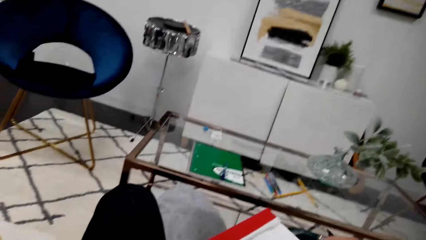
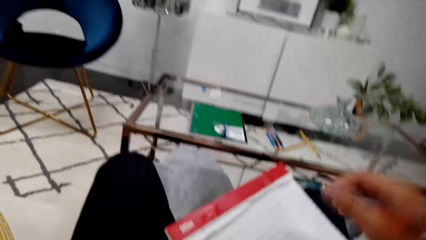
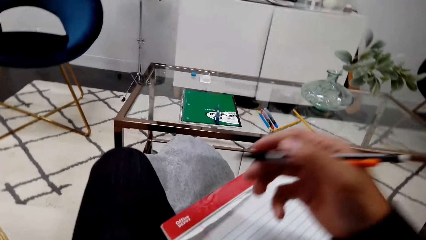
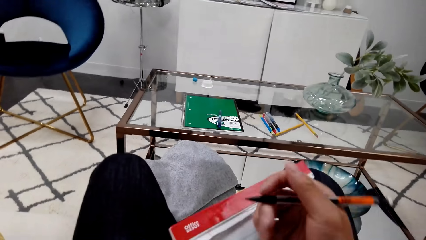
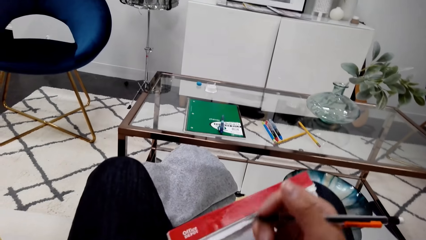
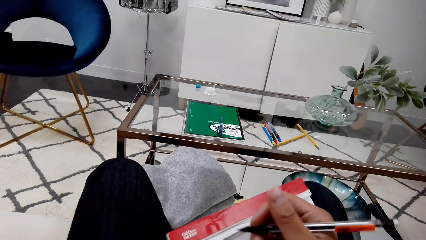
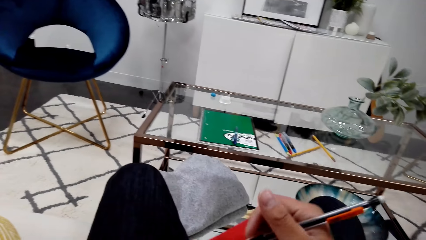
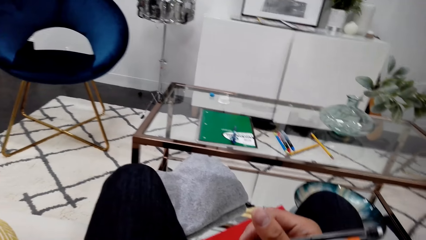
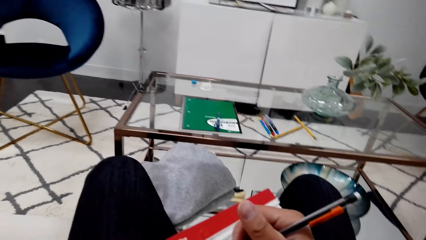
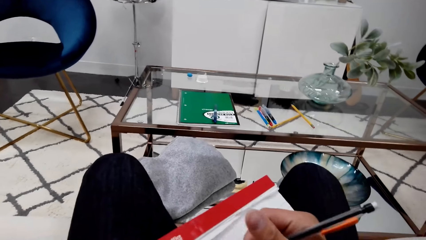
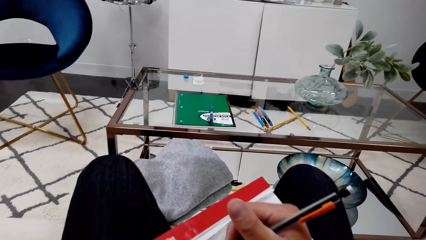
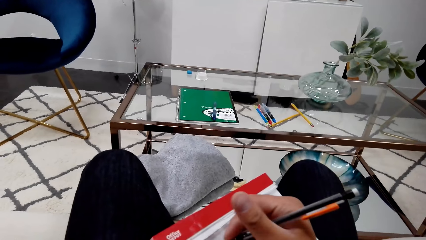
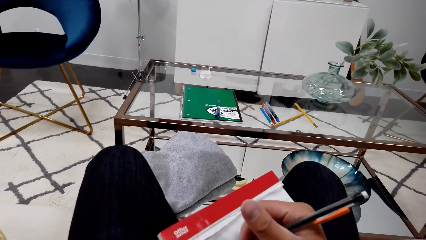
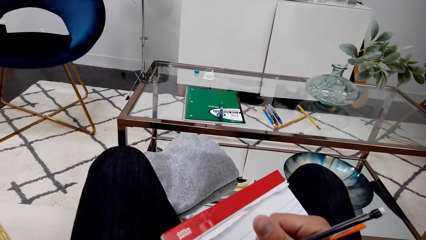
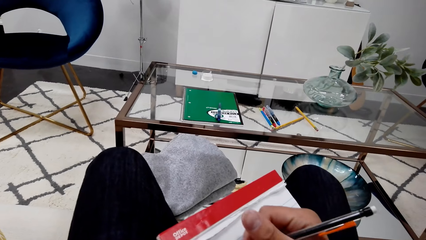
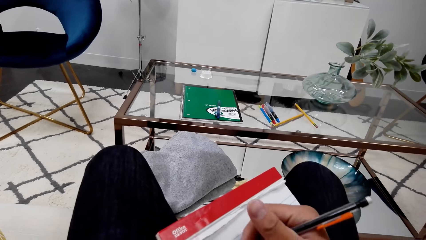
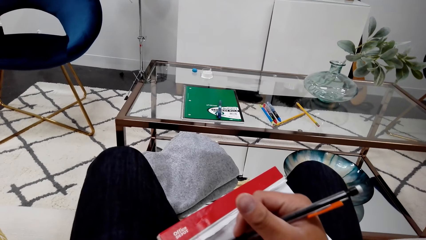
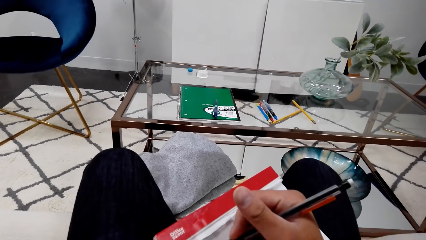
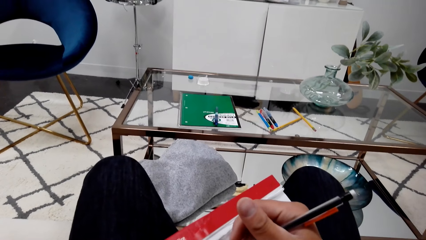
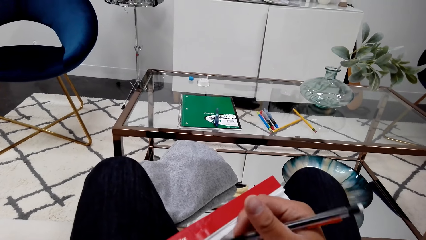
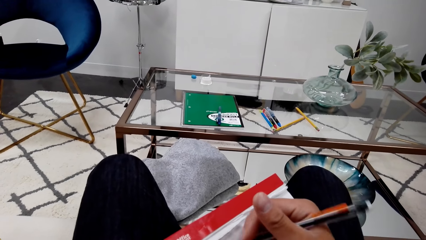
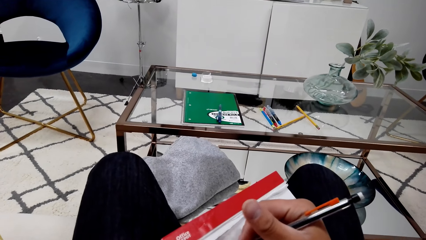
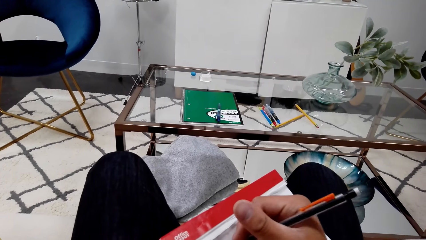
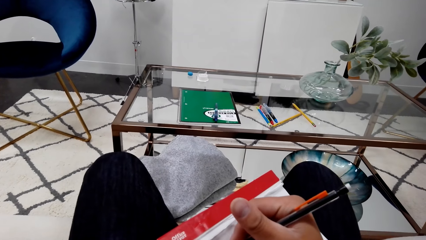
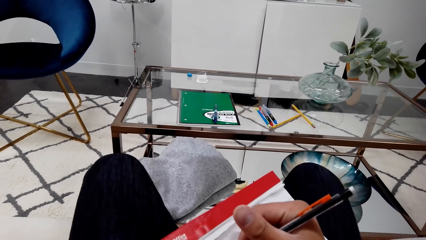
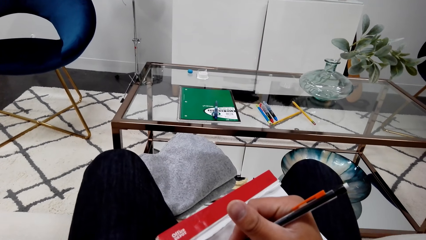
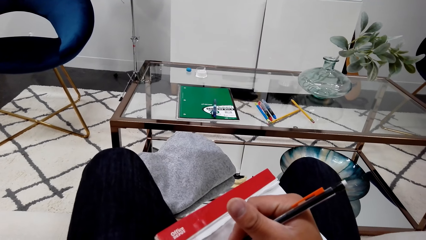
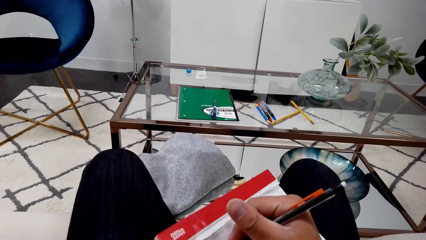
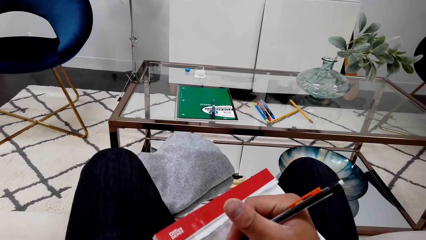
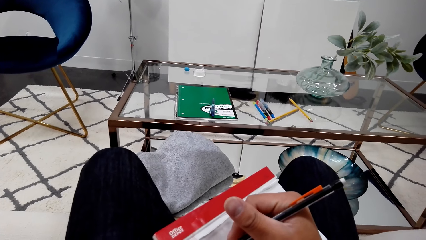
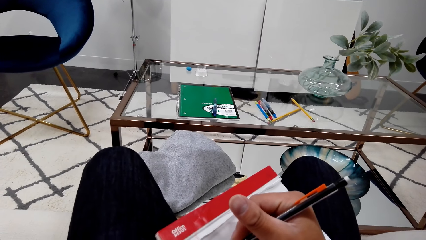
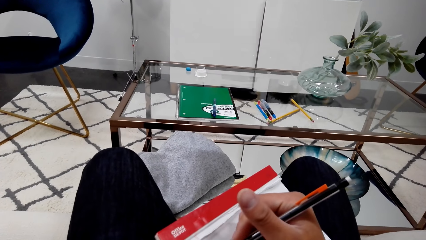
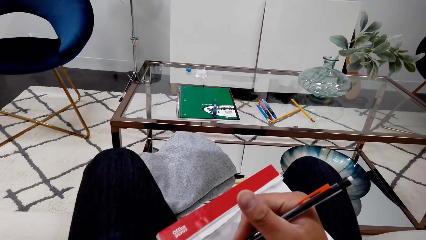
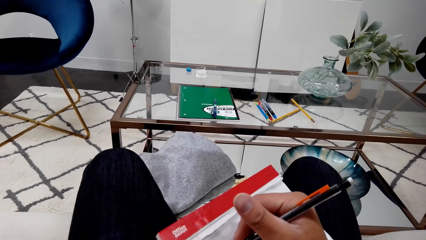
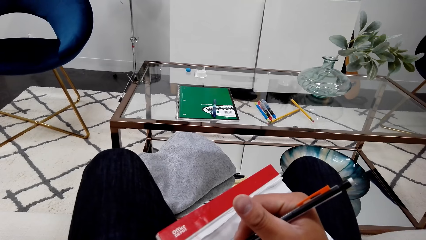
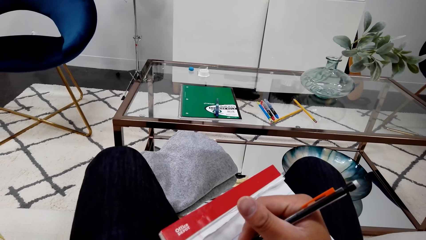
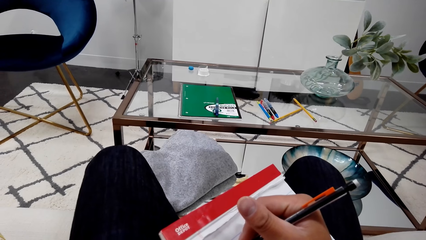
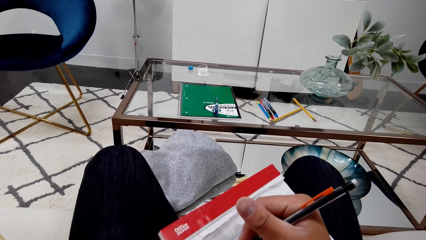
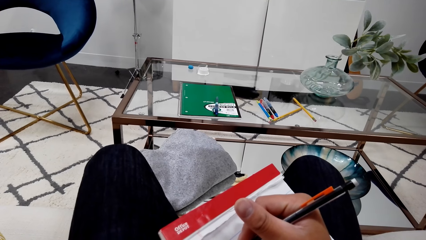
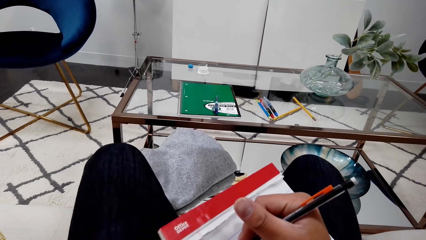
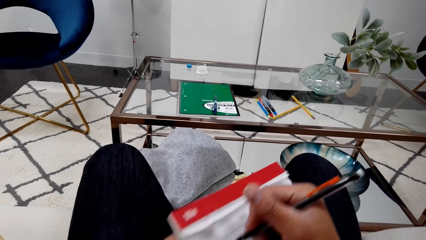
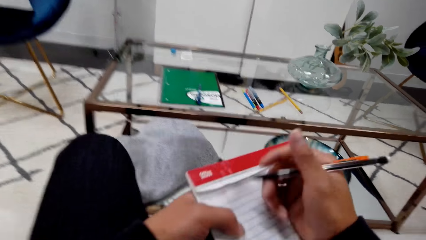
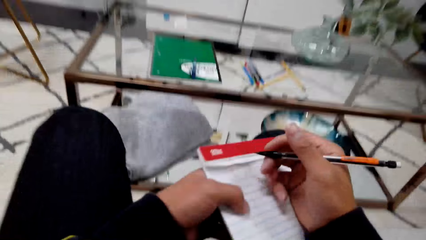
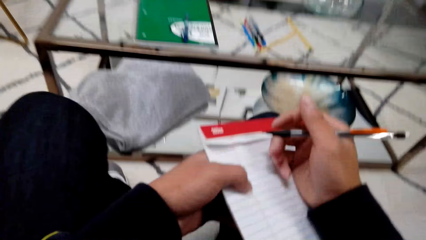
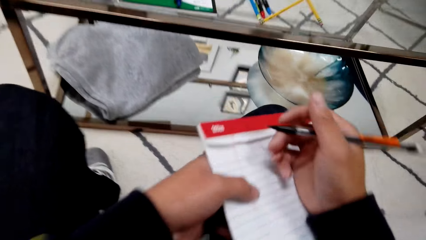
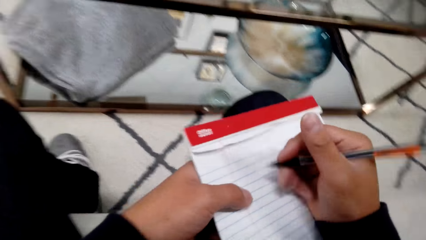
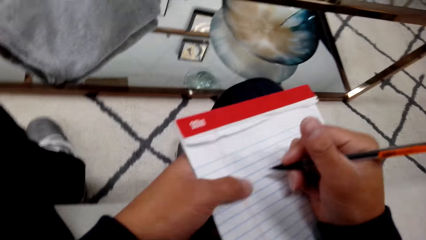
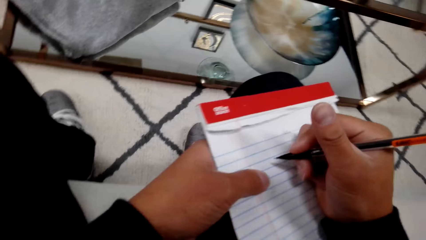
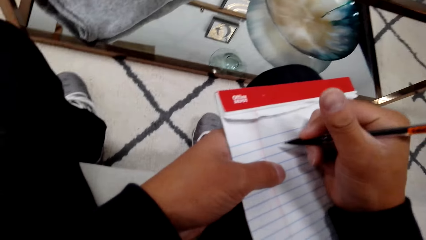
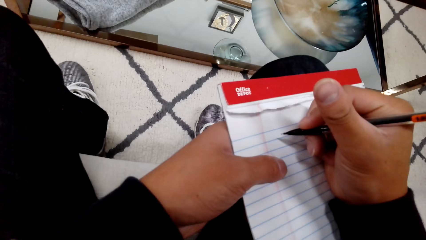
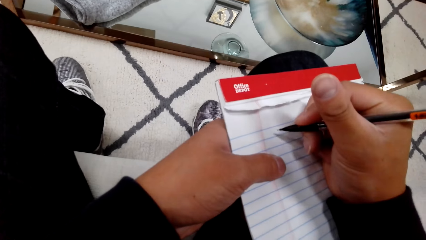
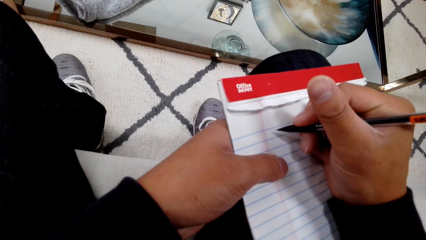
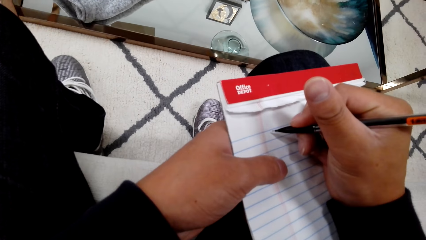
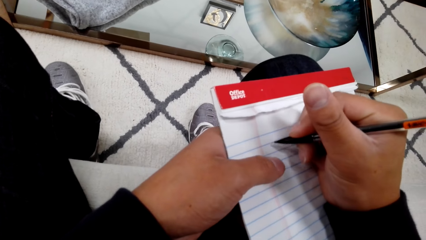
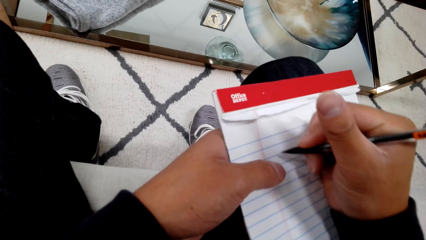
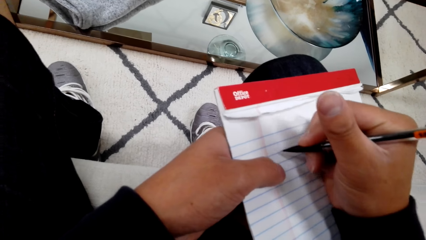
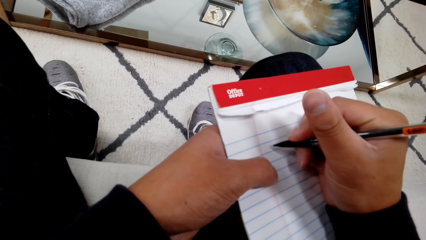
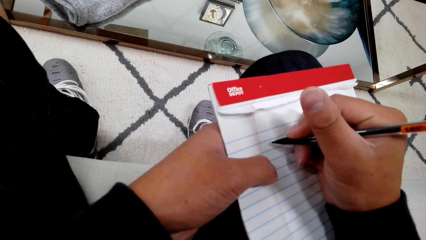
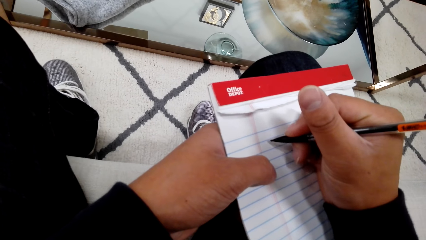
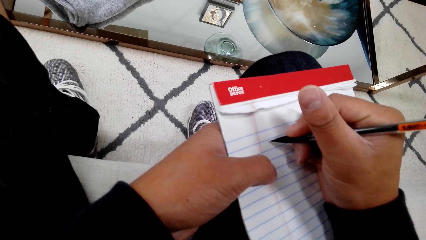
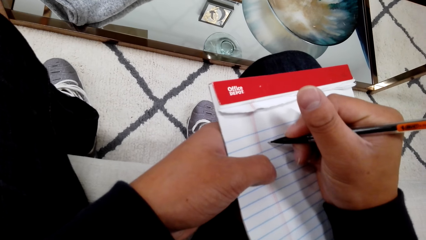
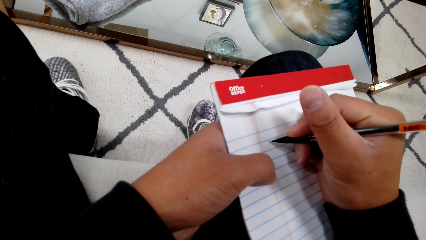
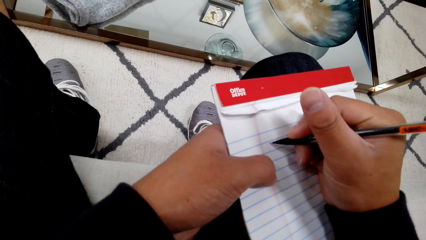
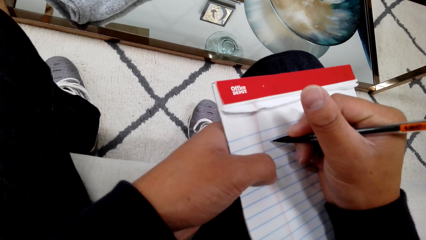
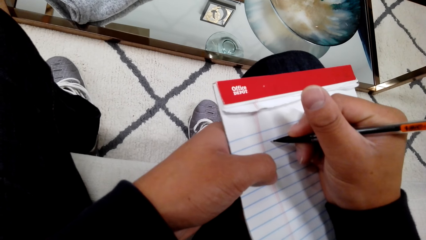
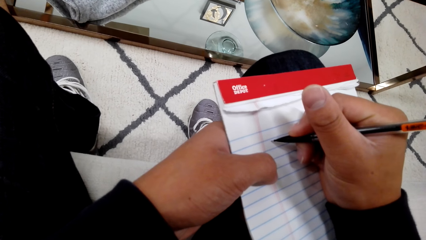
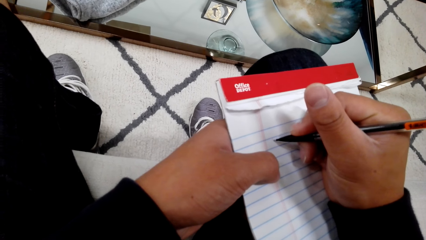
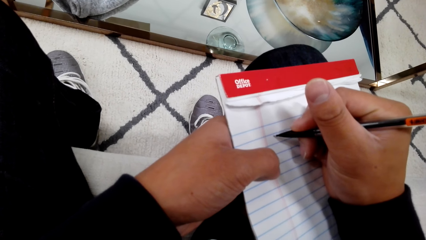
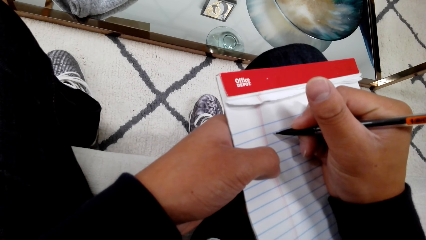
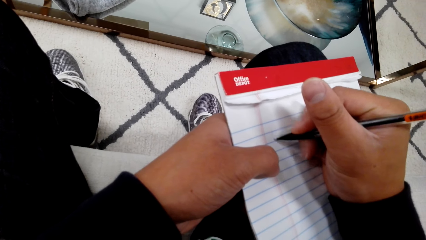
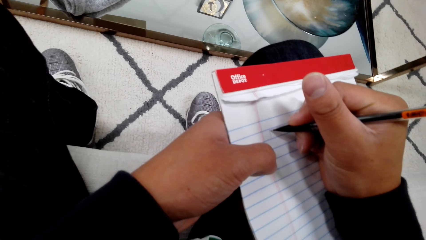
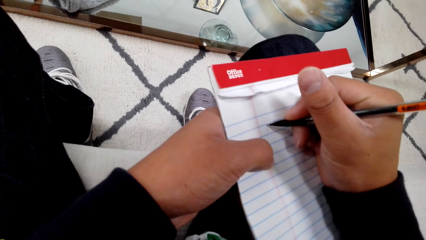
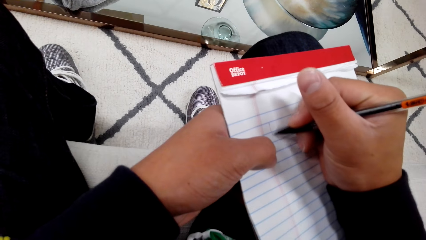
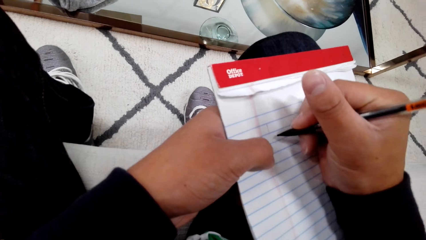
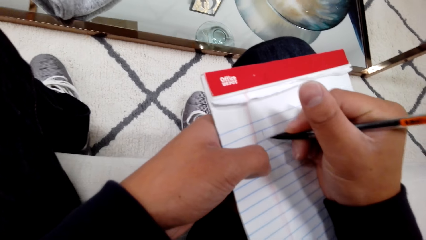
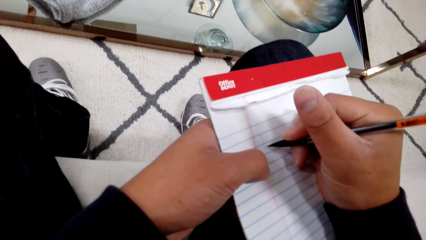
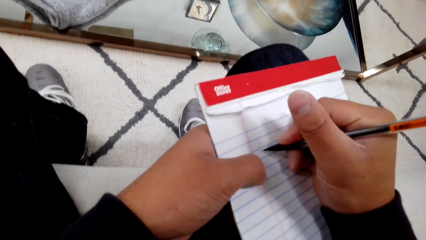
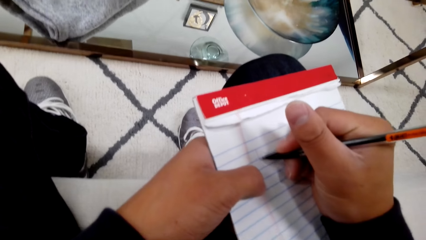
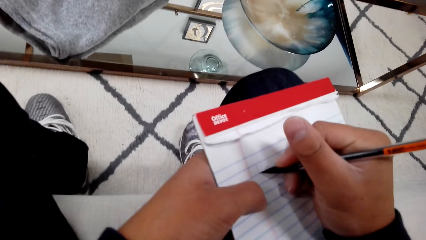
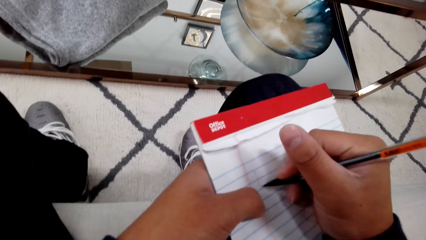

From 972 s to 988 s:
The camera wearer writes on the paper with the pen. They move a book. They write on the book with a pencil.
